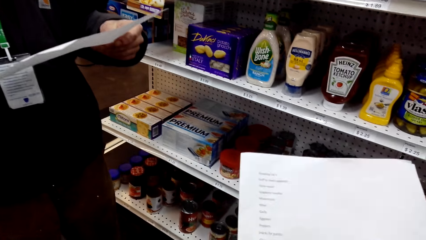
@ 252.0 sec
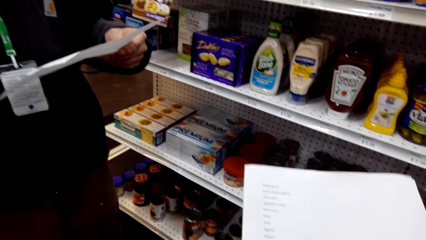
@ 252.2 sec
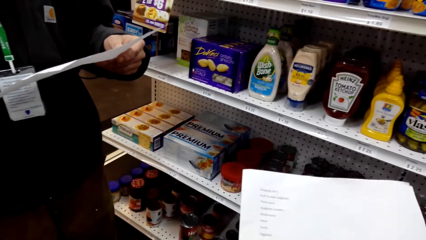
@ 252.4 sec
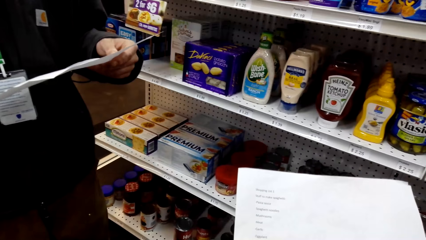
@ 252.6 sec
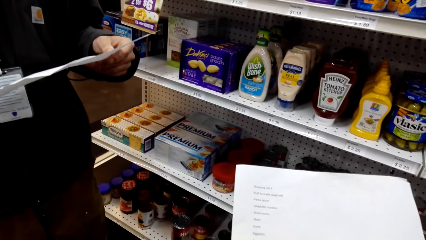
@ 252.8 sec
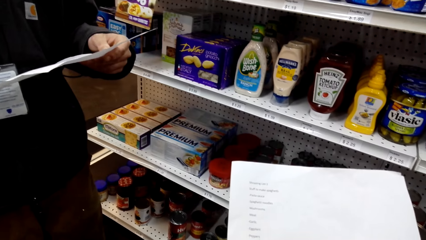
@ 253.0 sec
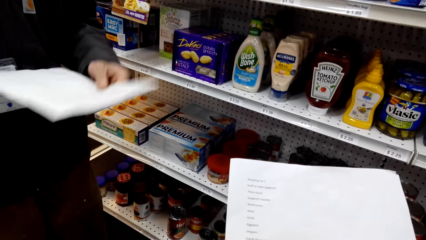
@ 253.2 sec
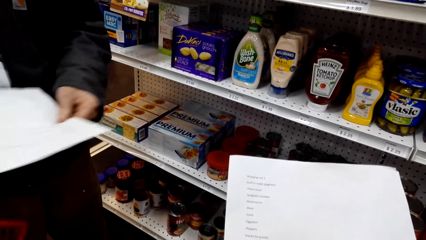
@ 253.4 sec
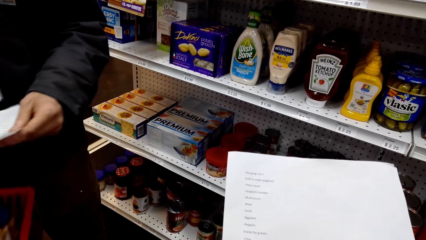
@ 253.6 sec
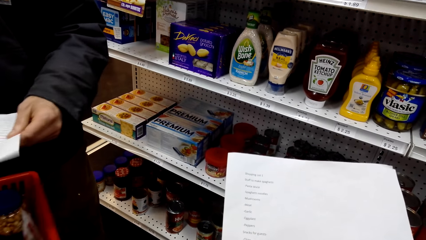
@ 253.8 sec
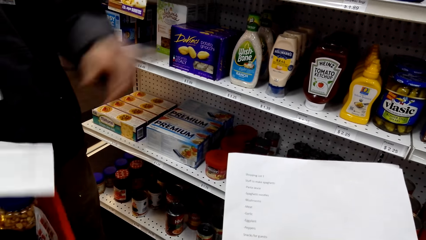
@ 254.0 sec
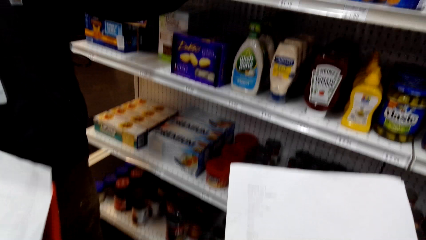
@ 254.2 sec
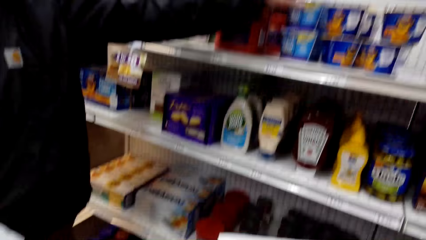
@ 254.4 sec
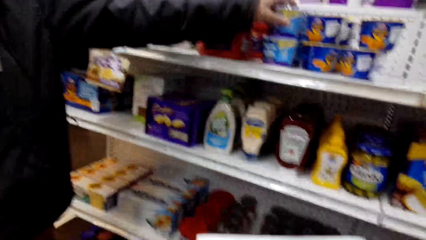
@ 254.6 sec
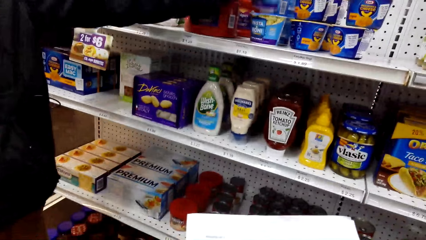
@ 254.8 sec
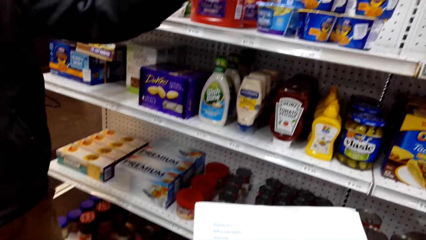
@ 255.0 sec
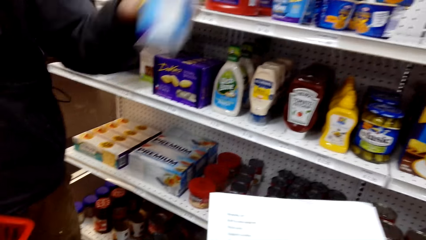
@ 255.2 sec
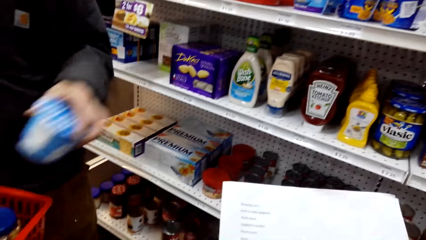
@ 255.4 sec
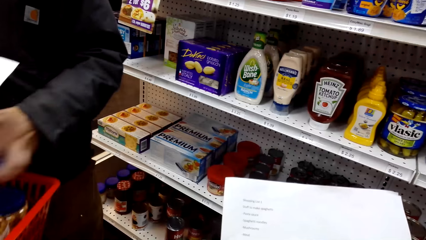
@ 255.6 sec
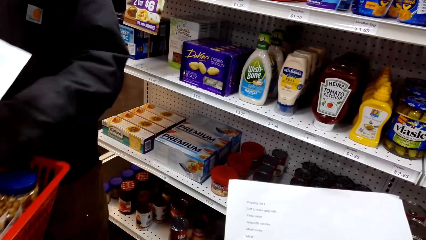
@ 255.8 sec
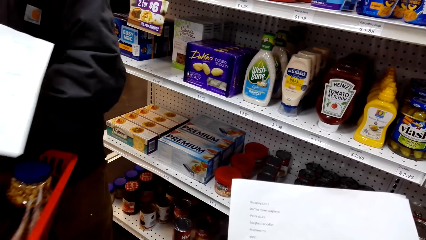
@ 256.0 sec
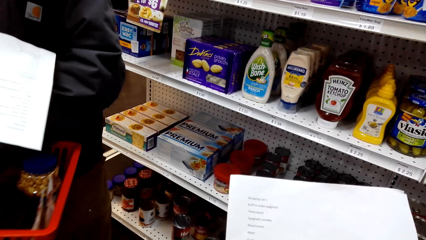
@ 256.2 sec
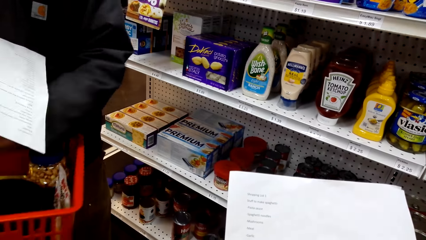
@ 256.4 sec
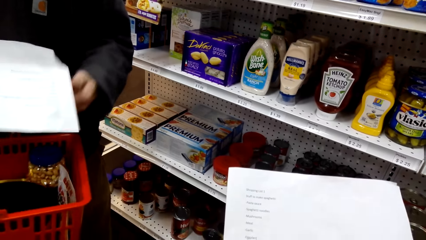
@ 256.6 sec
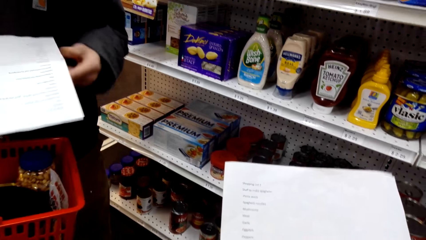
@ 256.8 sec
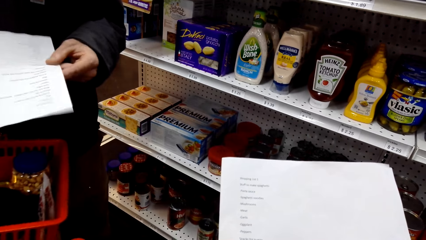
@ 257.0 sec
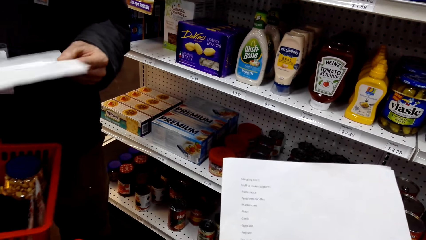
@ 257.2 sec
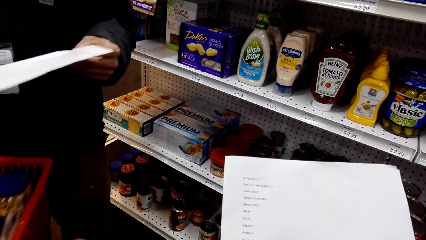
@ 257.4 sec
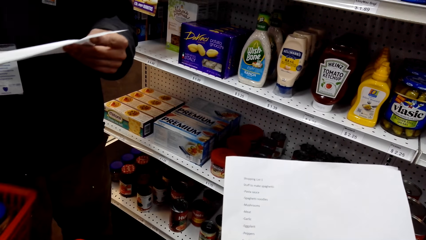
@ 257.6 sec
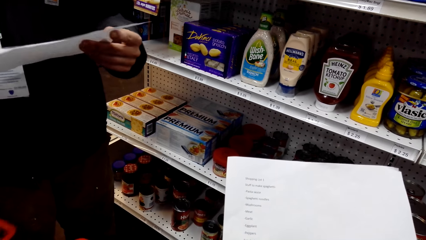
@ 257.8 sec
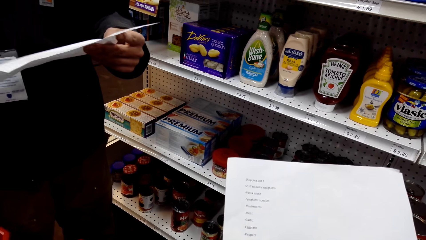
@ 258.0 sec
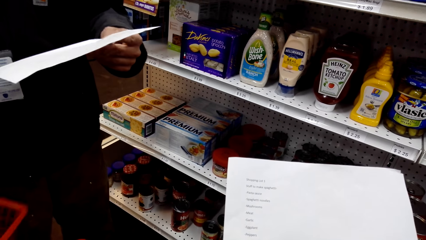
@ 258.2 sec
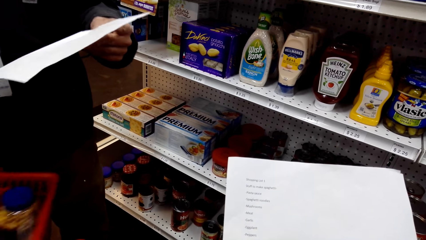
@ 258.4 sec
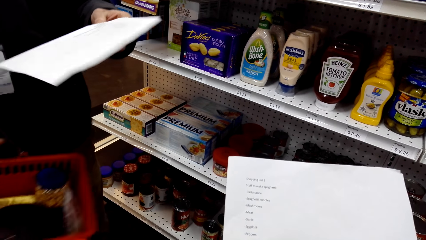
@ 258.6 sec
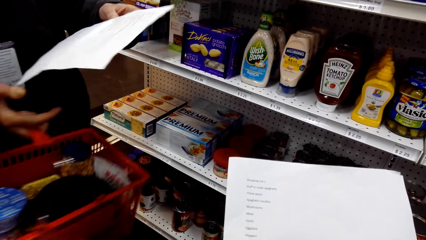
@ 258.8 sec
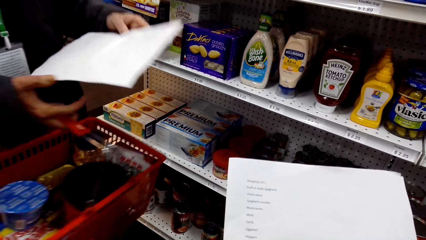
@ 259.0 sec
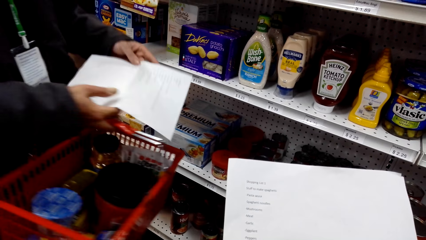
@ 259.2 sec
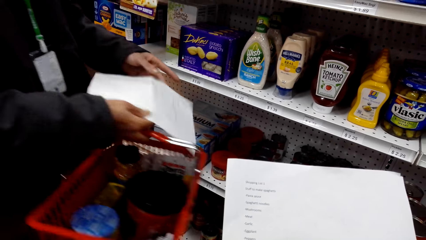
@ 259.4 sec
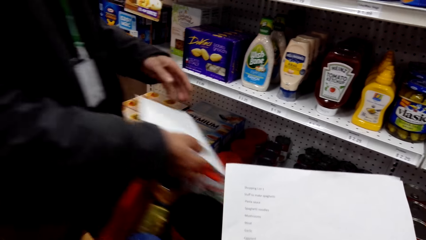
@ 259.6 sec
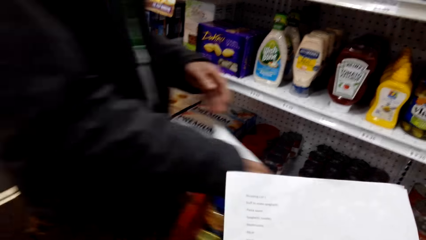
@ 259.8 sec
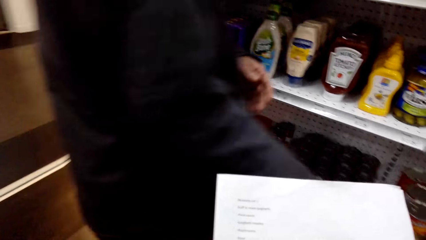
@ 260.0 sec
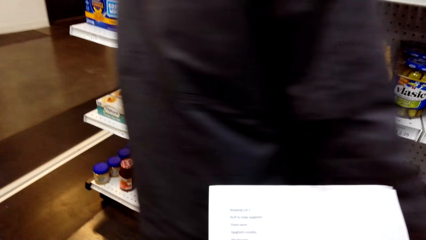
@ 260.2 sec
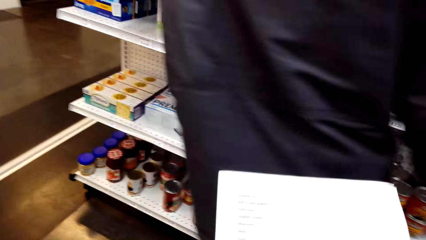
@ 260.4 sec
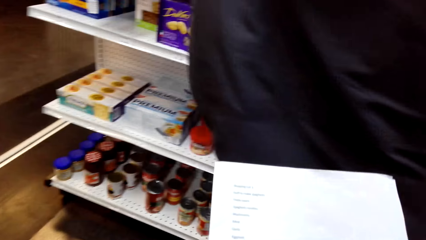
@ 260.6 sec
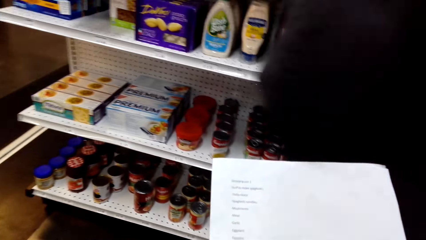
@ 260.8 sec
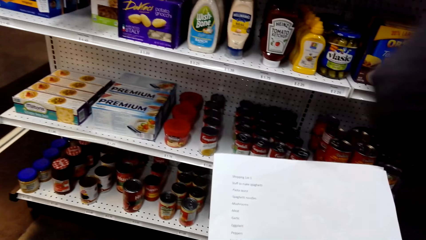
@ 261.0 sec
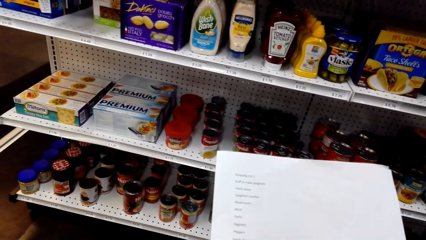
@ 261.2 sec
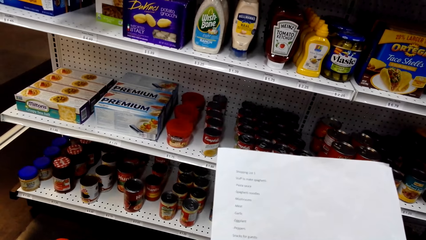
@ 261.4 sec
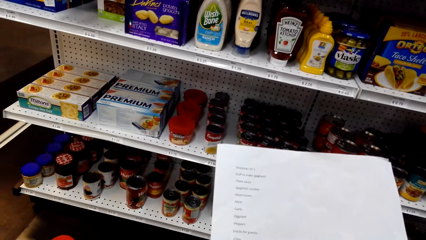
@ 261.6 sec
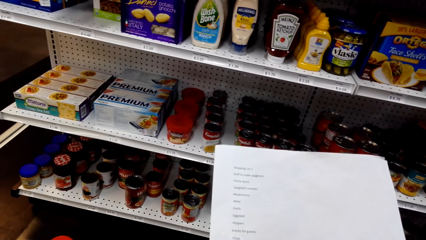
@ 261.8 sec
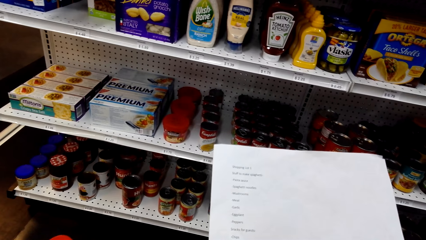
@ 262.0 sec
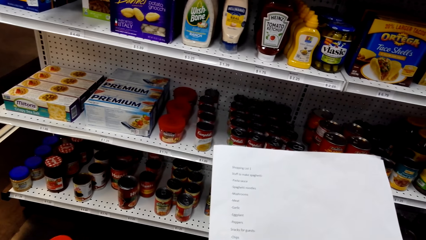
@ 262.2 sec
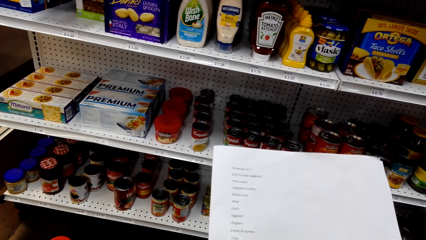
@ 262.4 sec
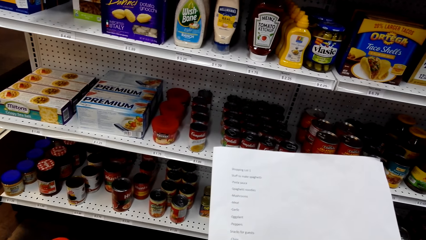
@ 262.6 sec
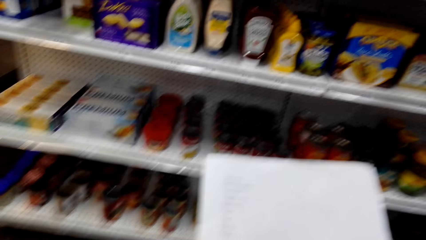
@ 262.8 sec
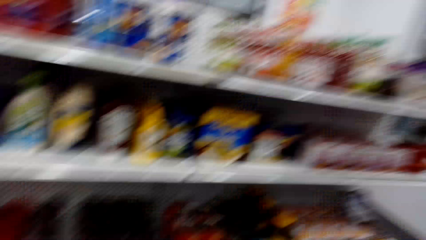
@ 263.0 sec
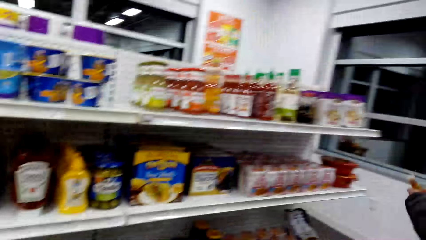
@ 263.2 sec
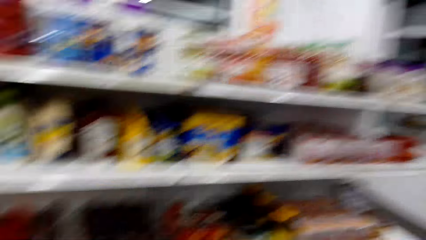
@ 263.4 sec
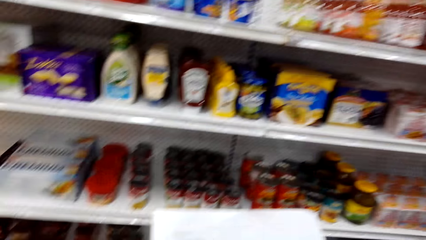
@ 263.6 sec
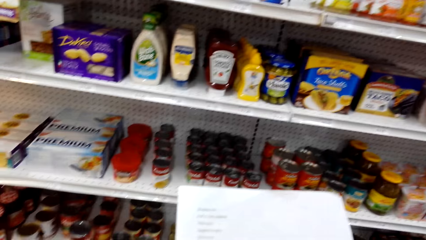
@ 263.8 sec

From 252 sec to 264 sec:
The camera wearer reads the shopping list. A man collects an item and puts the item in the basket. The man reads the shopping list and walks away.

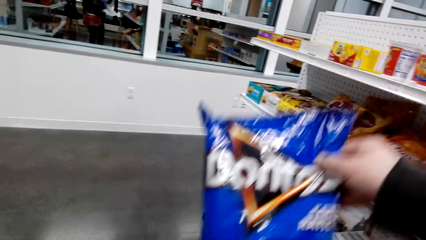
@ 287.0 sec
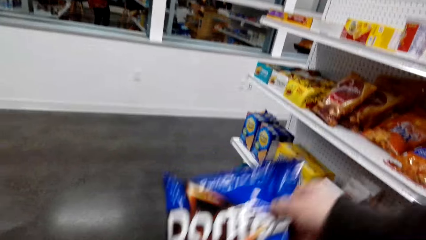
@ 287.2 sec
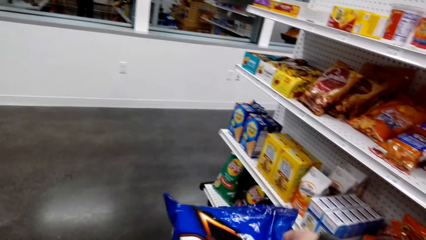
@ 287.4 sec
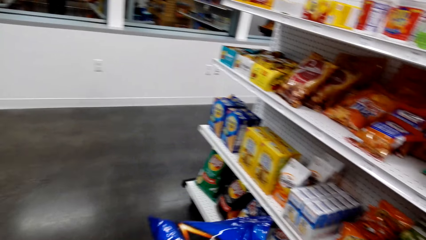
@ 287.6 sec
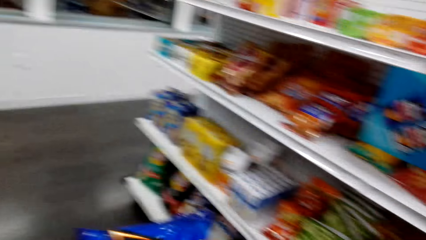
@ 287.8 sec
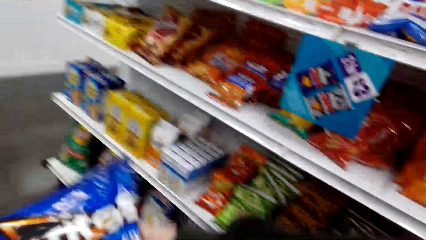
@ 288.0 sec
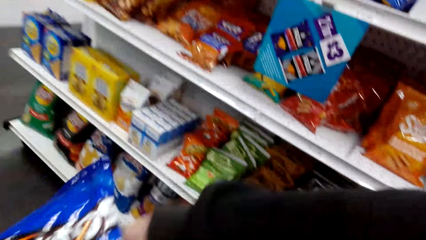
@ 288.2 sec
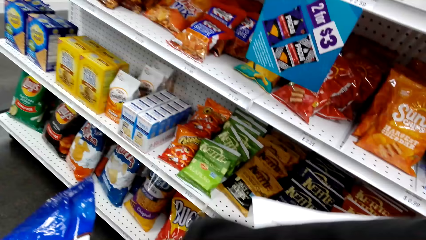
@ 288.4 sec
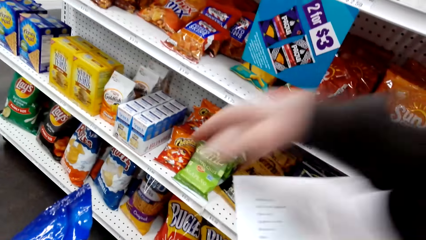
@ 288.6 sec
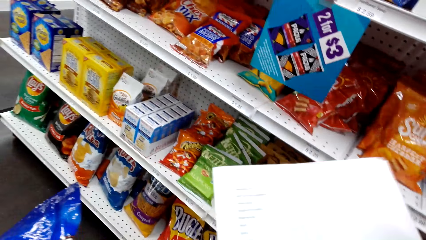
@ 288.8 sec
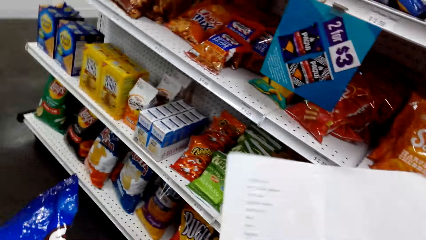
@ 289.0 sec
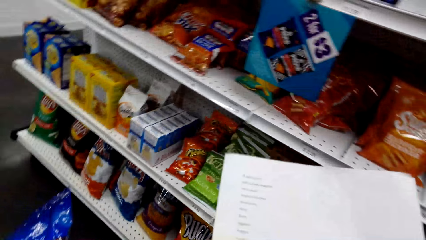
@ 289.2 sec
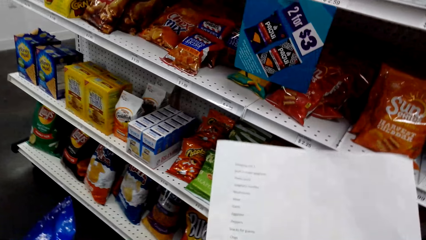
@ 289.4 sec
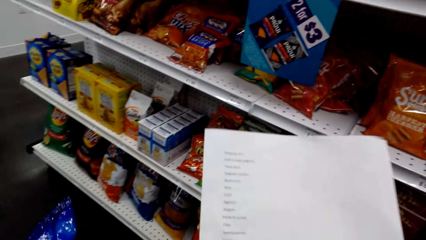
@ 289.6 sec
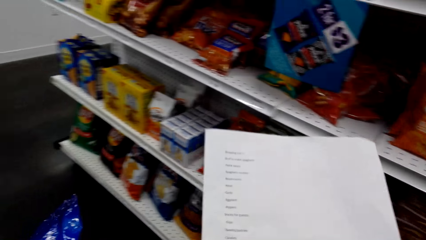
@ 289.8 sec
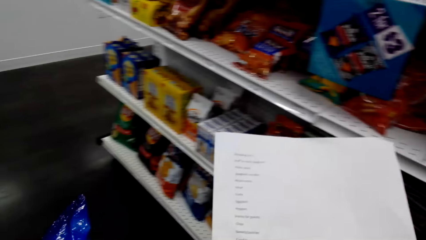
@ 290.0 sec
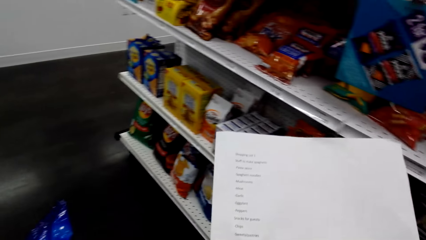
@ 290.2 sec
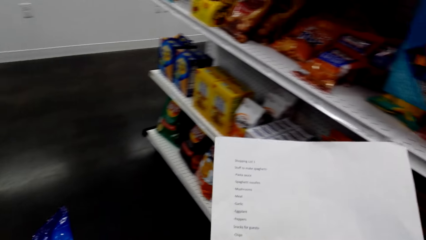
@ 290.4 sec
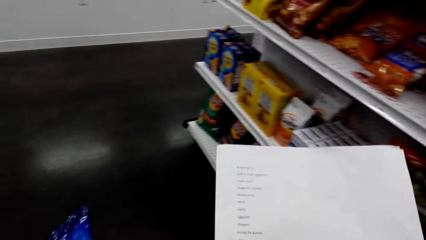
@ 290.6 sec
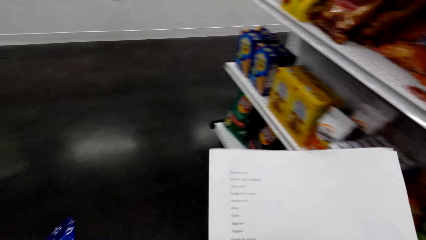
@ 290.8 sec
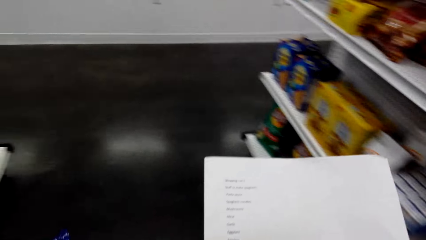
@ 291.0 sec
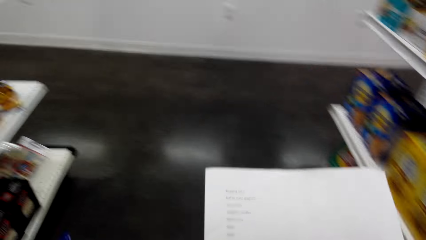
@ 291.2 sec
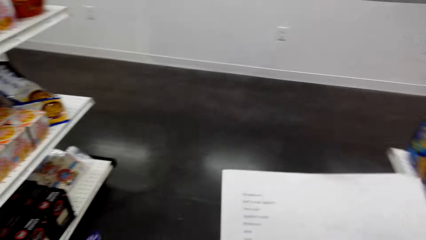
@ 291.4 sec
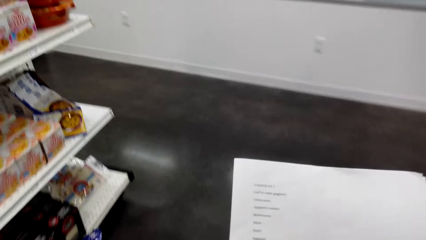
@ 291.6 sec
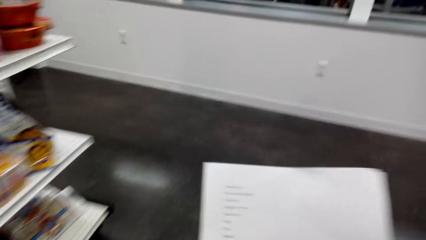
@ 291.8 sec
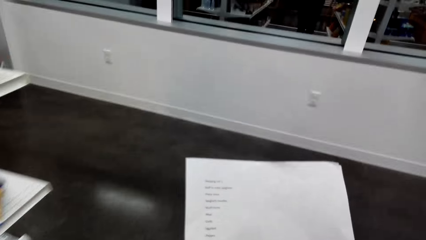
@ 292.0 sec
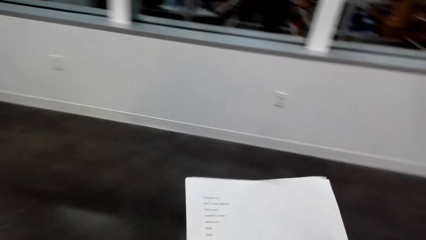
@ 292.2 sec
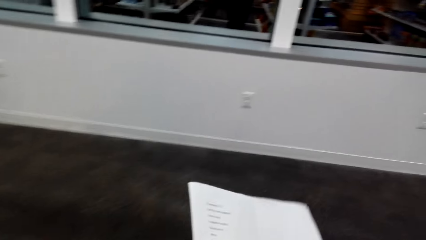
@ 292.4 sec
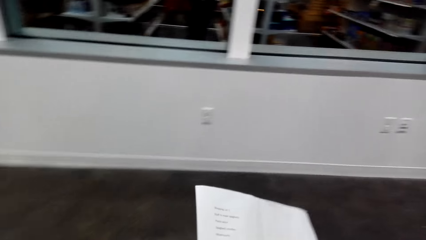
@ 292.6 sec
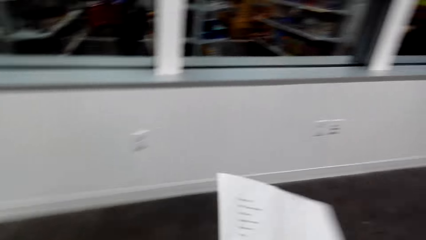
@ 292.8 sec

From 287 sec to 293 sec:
The camera wearer picks the sachet from the shelf. They hold a packet of a food item. They put the sachet in the trolley. They read the shopping list.
